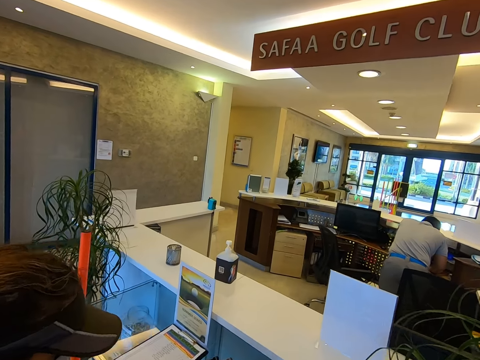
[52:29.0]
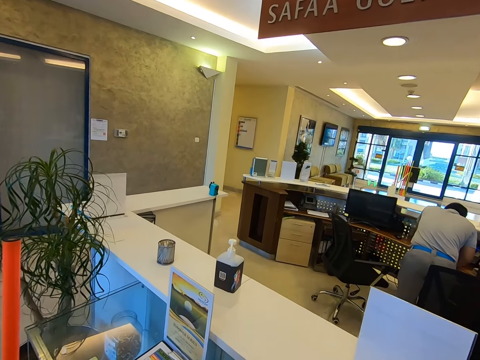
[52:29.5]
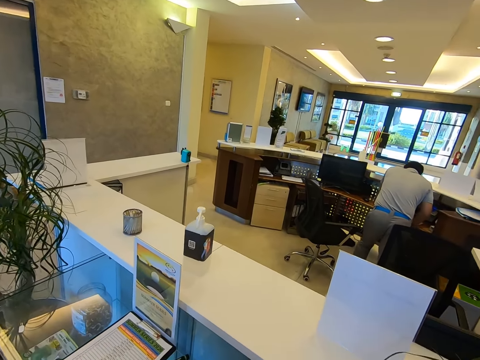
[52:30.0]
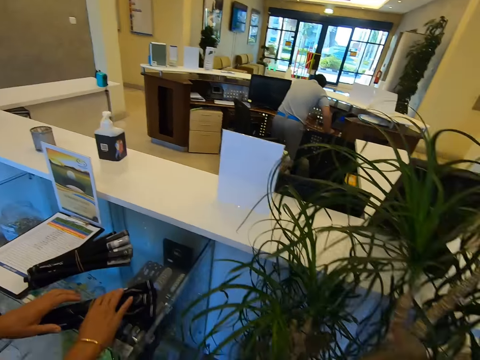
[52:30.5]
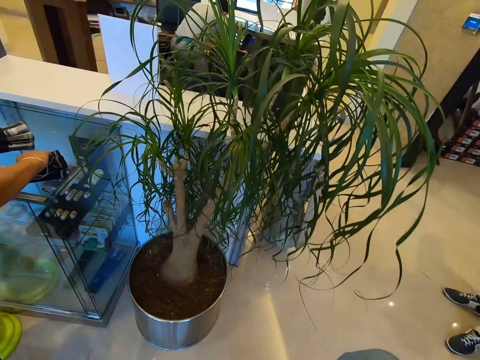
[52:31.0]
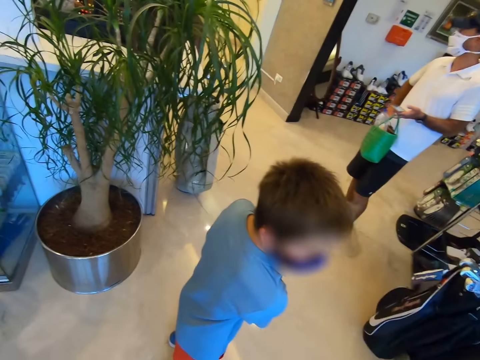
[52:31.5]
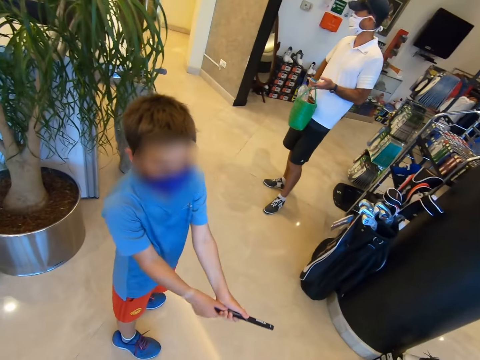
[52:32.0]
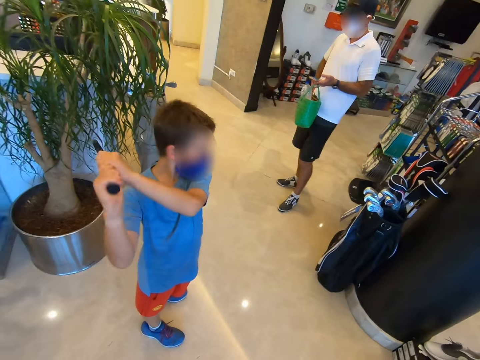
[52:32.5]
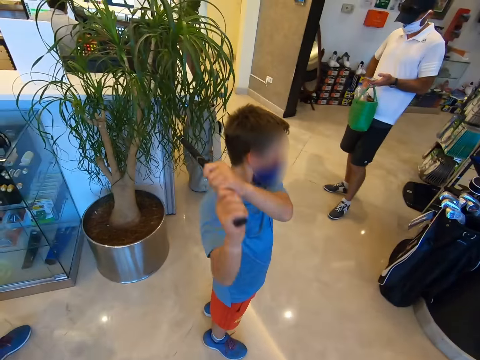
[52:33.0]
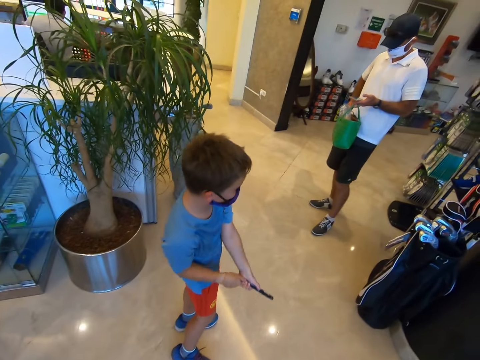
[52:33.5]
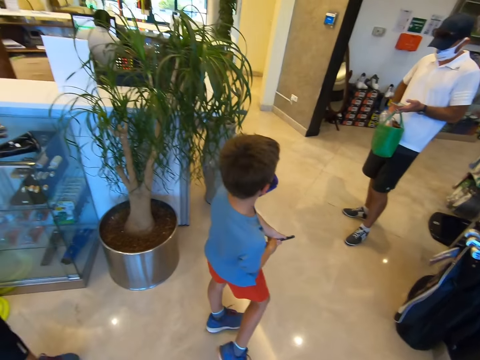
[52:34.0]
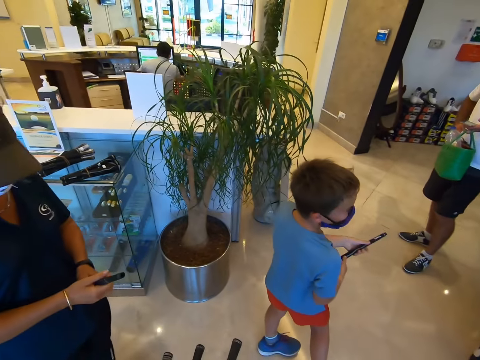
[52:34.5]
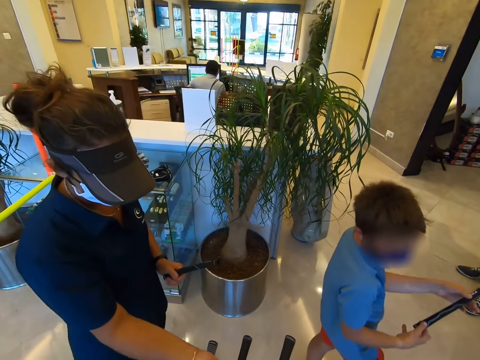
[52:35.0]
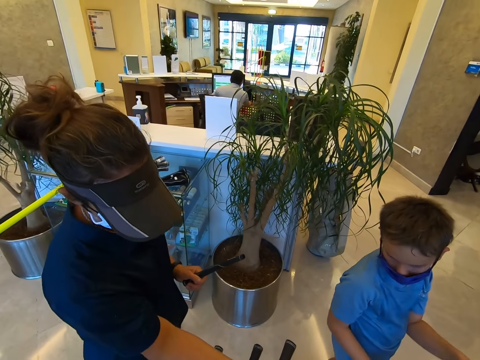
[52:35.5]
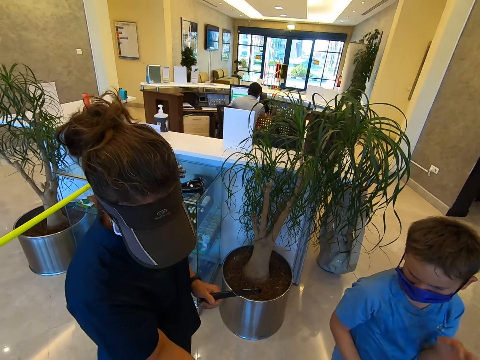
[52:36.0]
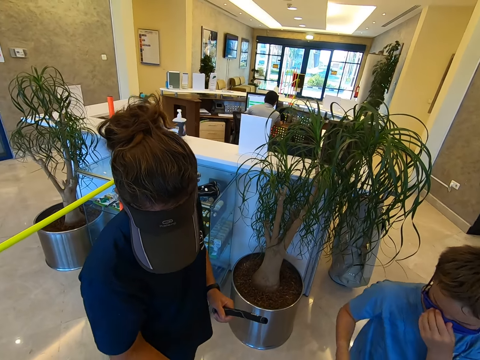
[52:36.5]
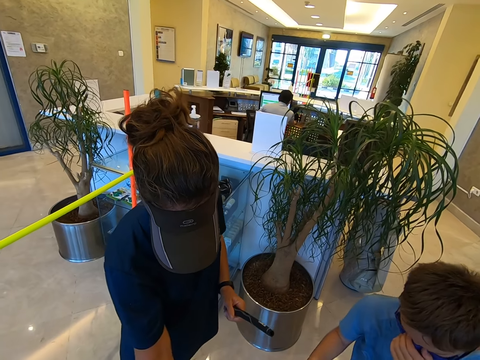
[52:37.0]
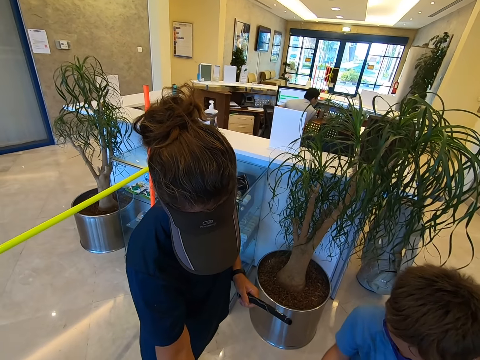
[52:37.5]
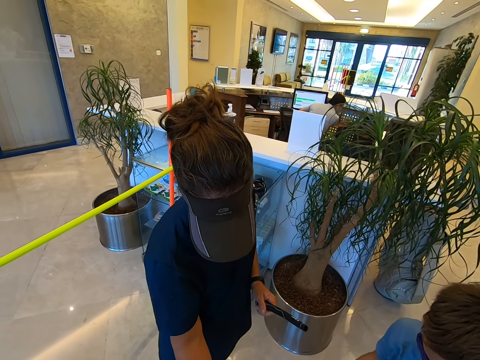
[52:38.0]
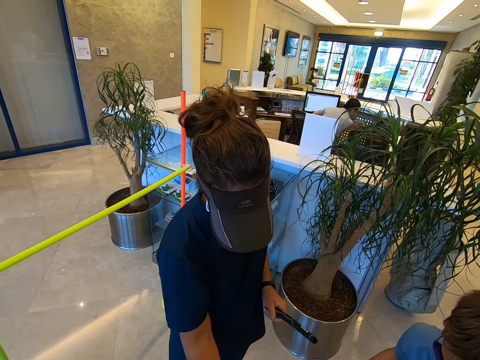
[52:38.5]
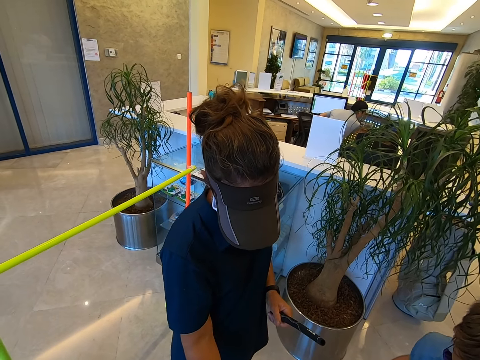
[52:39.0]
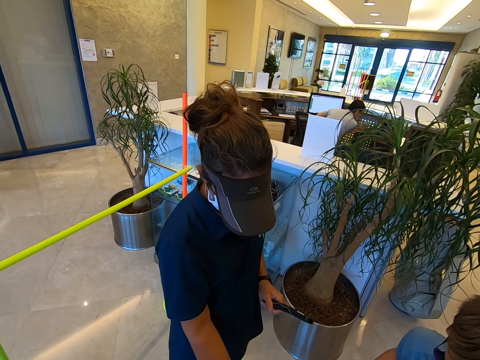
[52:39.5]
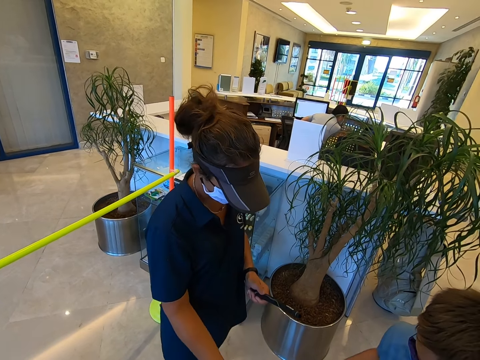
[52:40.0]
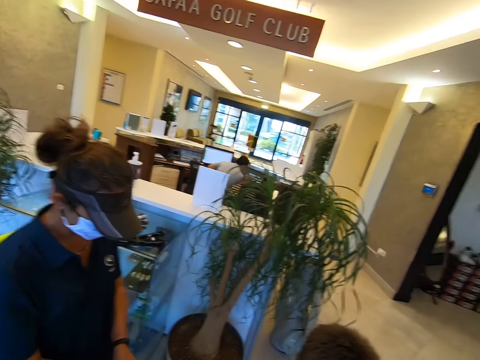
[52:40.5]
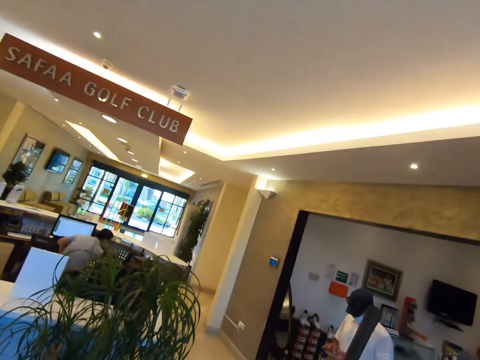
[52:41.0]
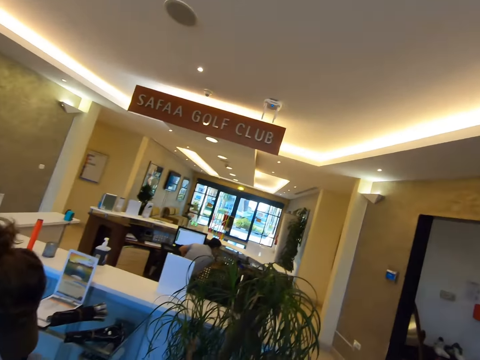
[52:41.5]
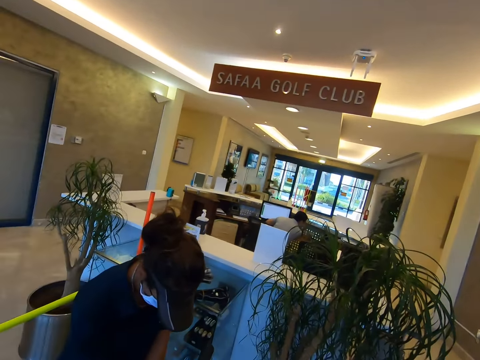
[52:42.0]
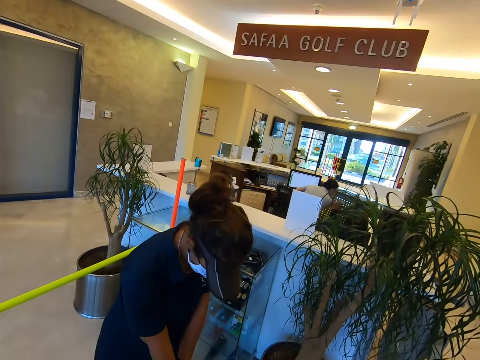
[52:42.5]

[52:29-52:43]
The camera wearer looks around. A man holds something. The man swings the body. The camera wearer stares around.

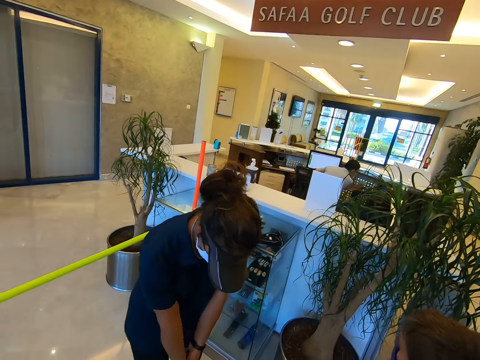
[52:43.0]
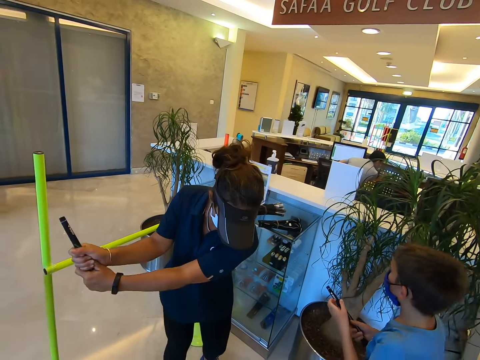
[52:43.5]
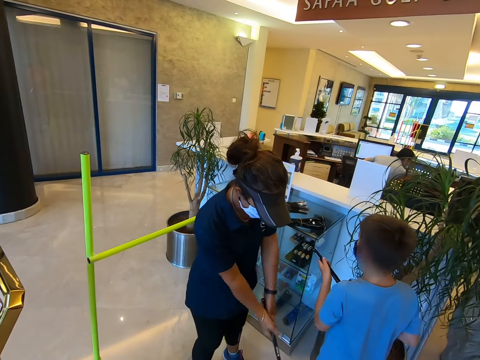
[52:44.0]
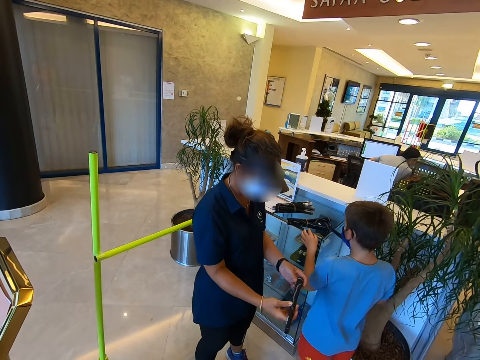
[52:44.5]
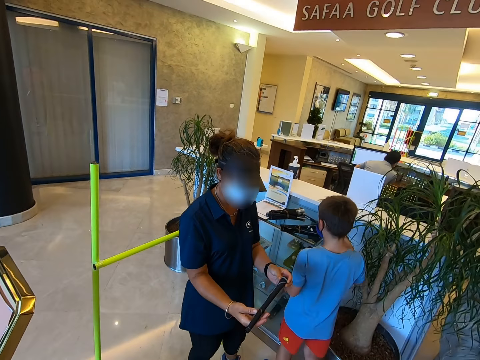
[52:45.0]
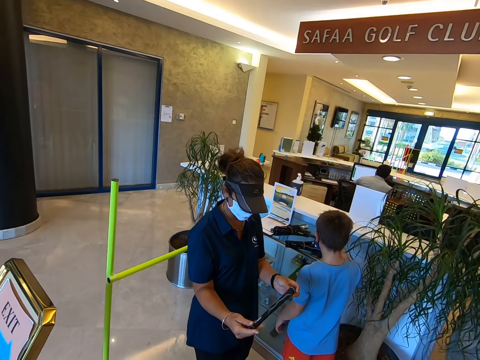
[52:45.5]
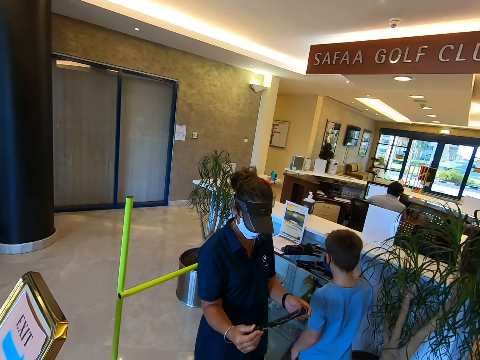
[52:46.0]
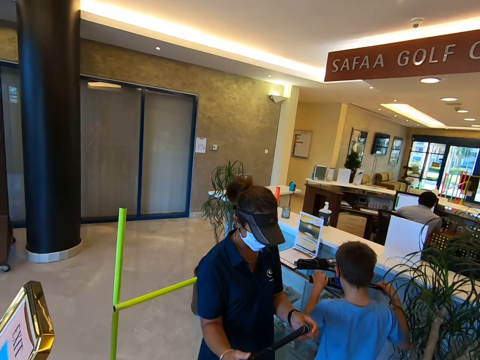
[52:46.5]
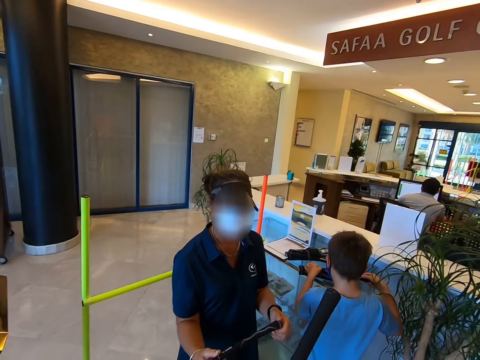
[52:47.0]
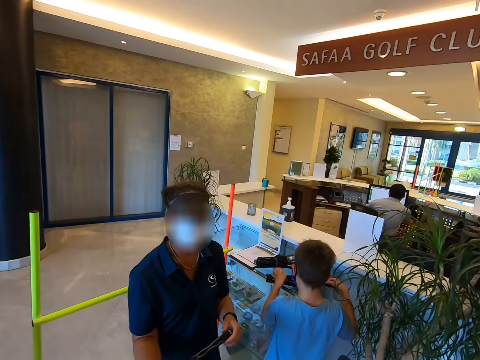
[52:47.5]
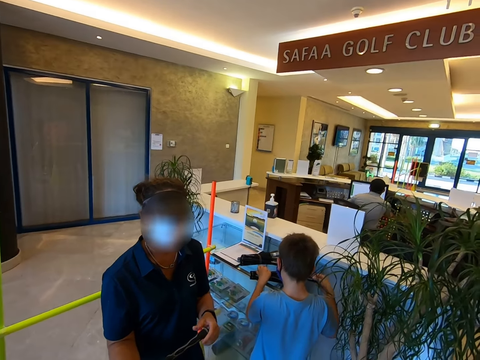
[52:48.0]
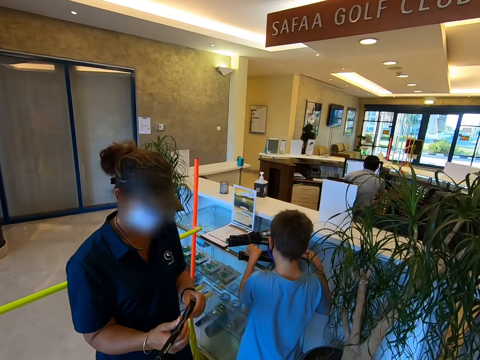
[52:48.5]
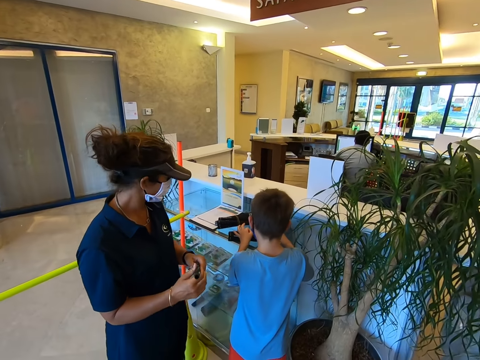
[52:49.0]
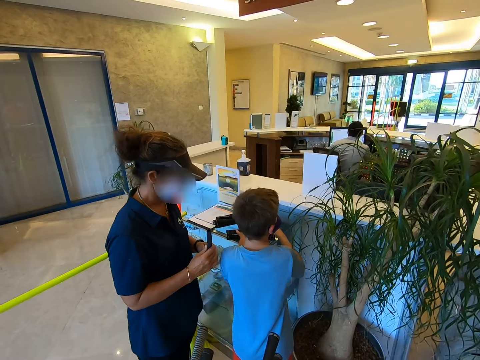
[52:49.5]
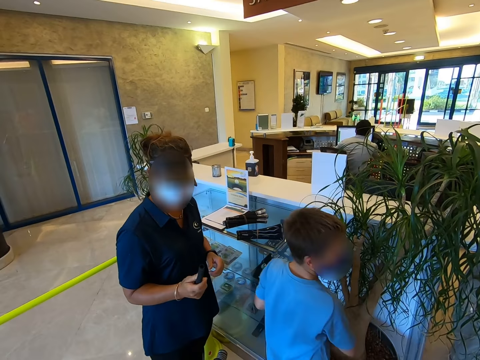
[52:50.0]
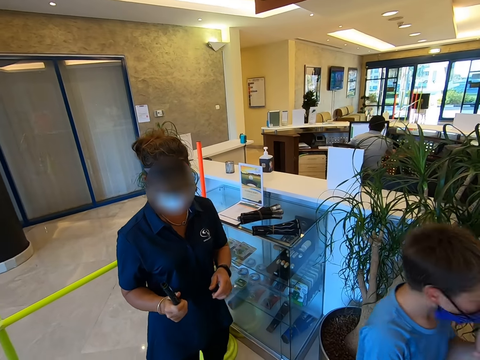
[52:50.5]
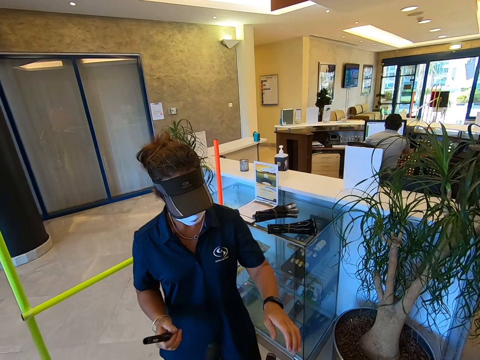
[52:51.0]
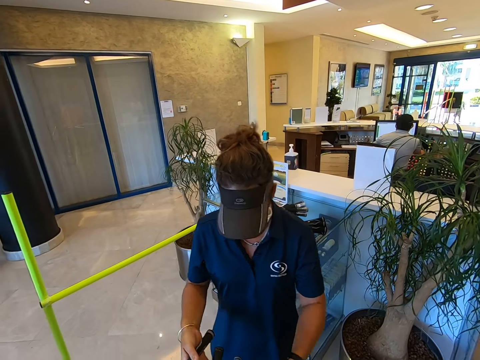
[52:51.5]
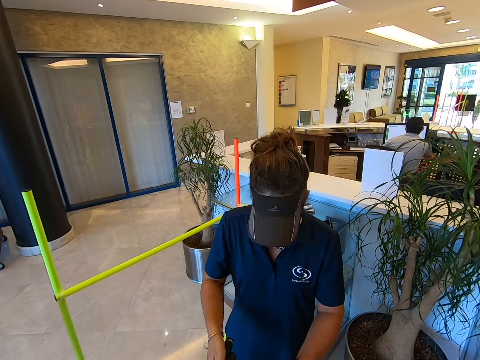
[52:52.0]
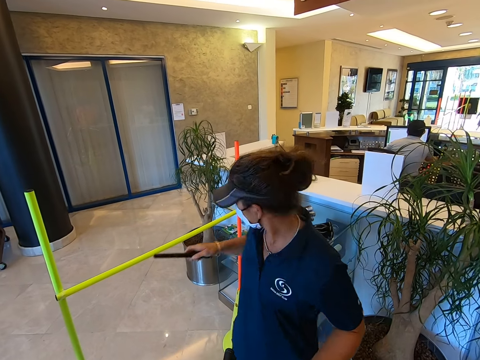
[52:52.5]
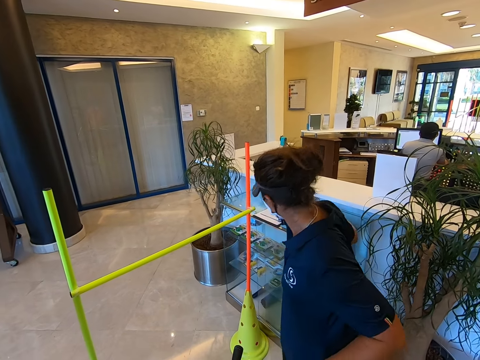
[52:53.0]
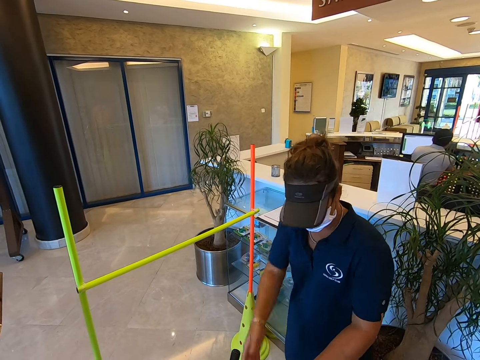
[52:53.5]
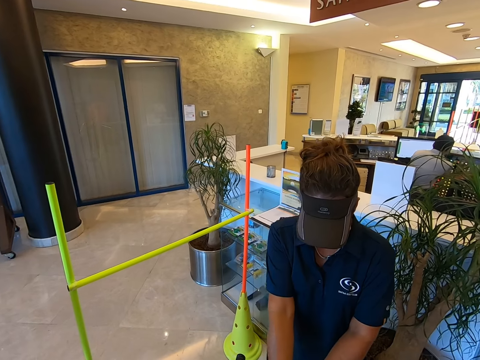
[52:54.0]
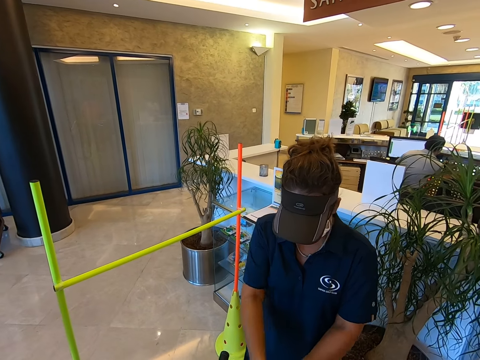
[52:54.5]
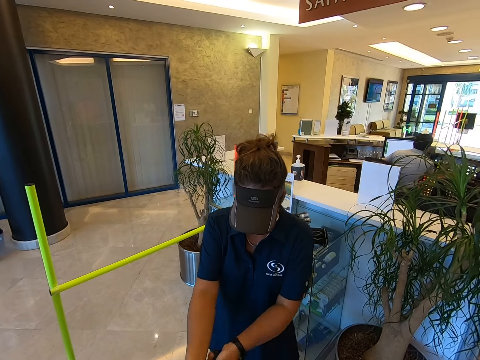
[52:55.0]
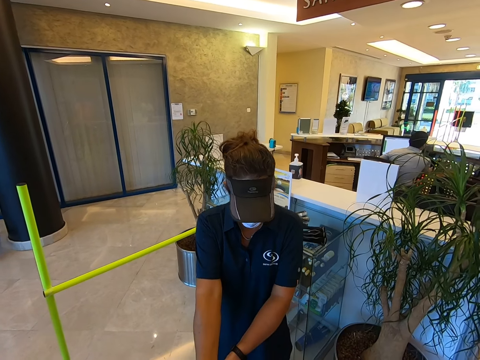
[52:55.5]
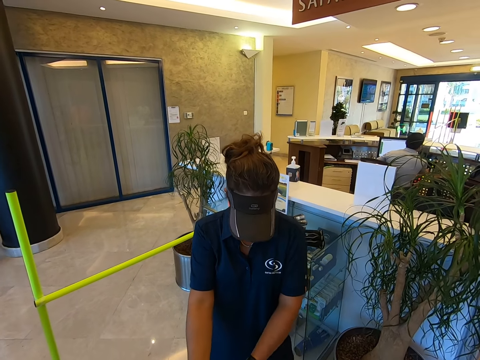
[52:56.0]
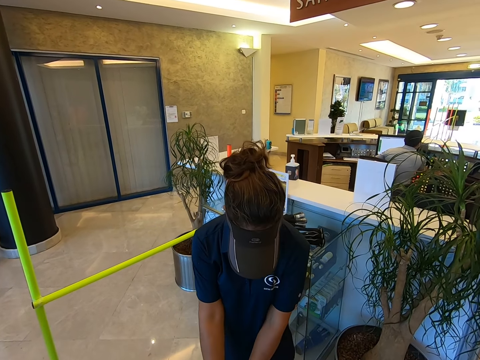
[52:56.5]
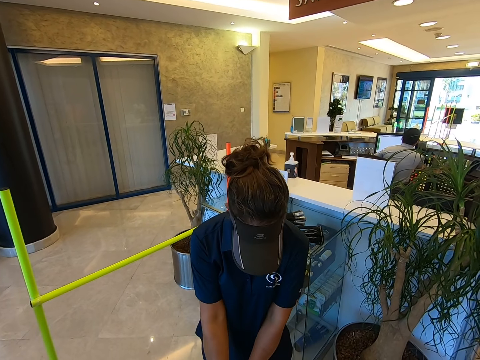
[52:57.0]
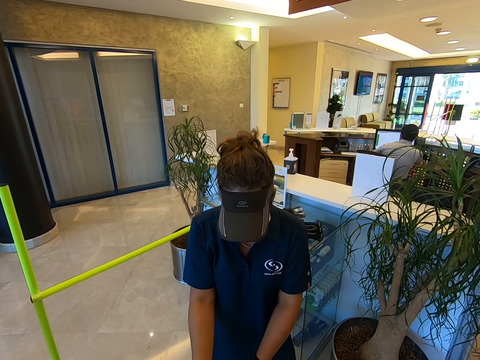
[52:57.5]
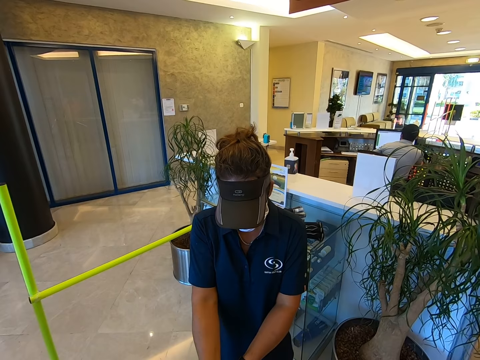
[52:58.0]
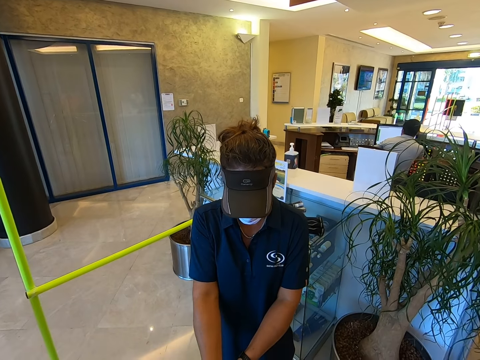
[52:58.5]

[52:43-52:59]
A person swings the body. Another person walks around. The other person puts the golf stick on the table. The other person walks around. The first person puts the golf stick on the table.
